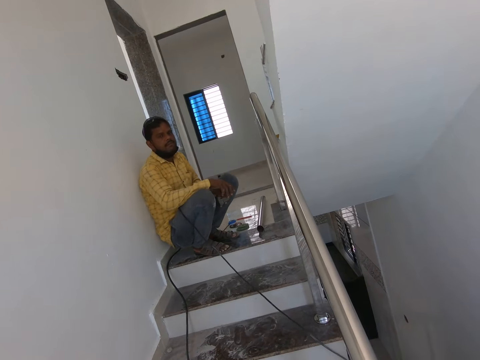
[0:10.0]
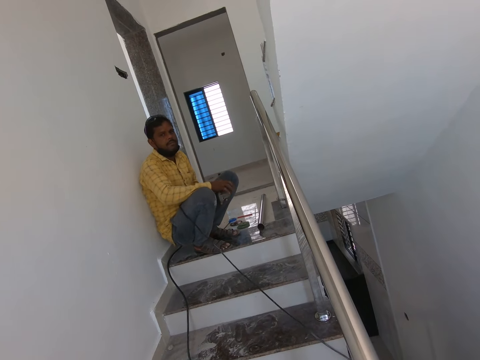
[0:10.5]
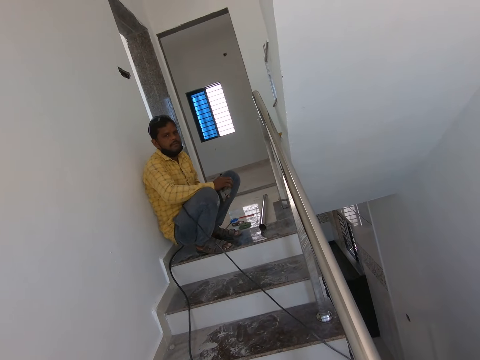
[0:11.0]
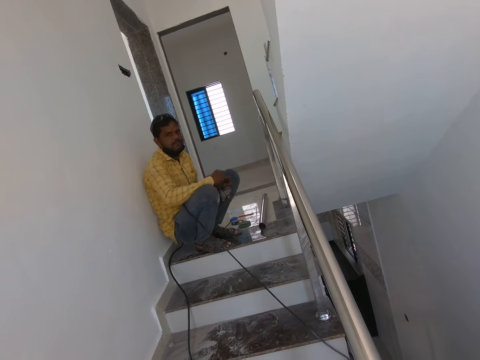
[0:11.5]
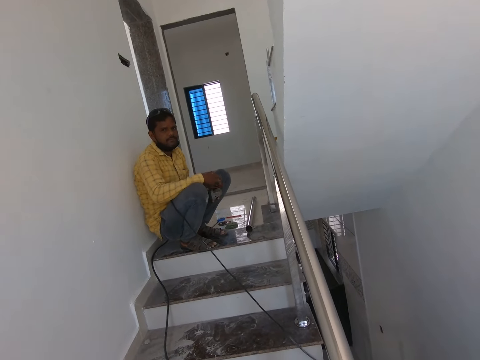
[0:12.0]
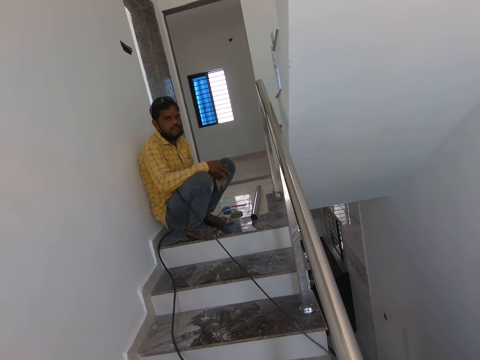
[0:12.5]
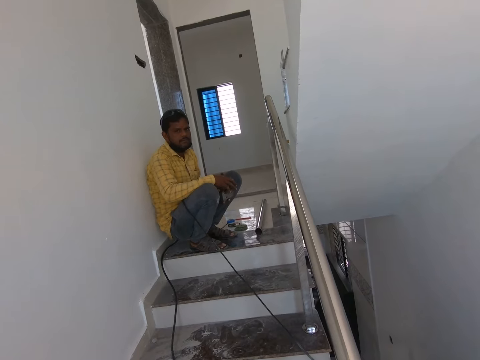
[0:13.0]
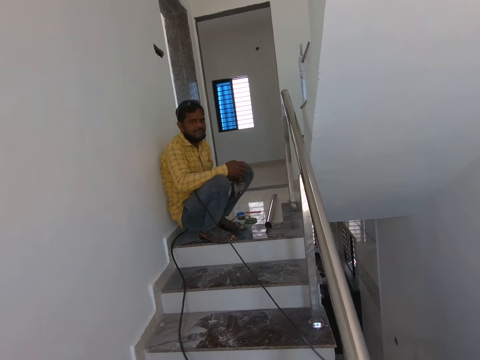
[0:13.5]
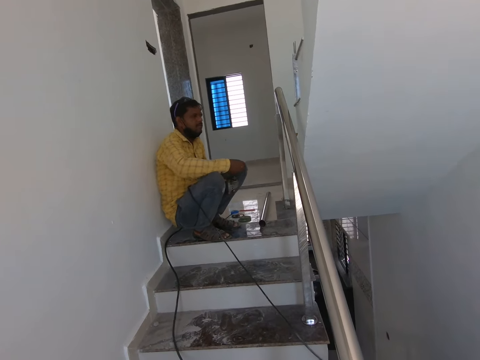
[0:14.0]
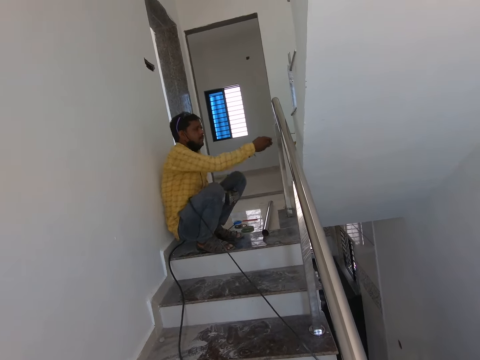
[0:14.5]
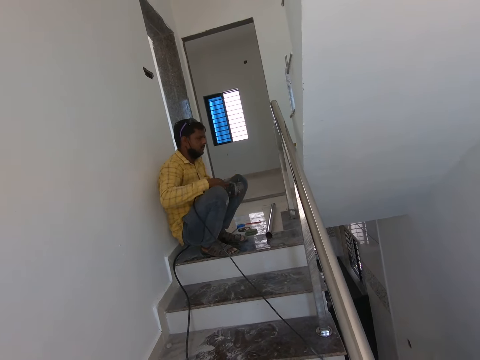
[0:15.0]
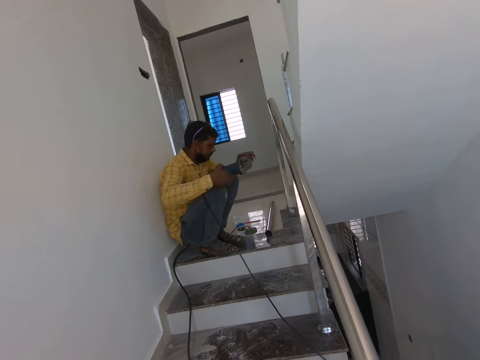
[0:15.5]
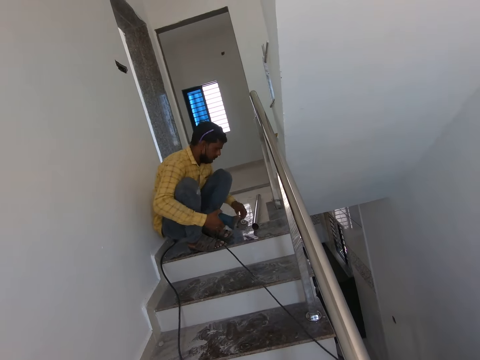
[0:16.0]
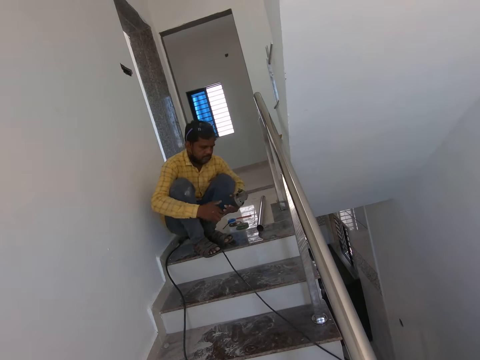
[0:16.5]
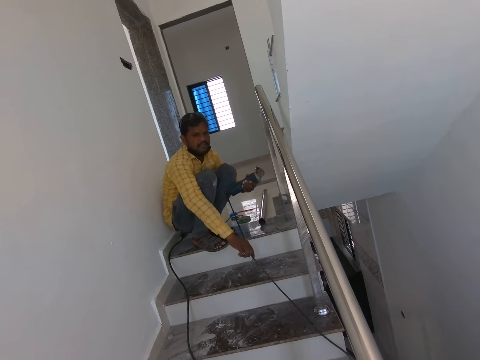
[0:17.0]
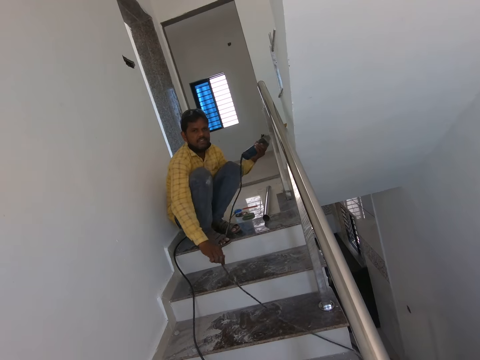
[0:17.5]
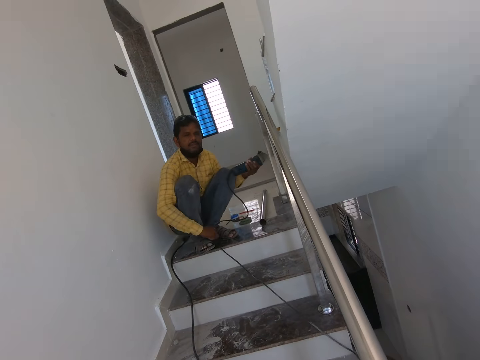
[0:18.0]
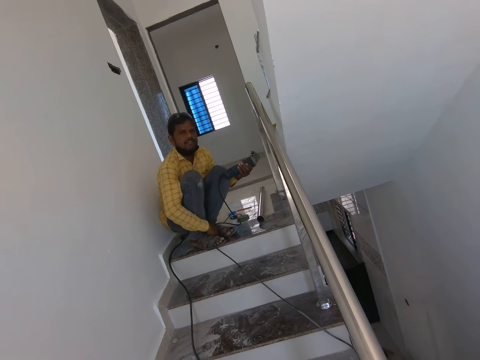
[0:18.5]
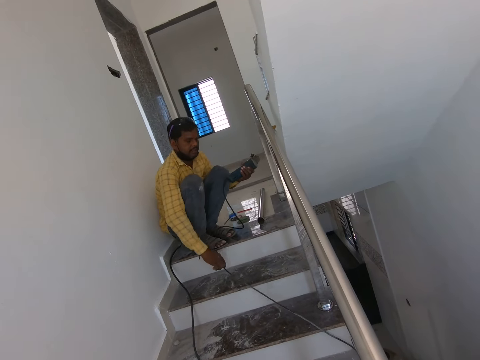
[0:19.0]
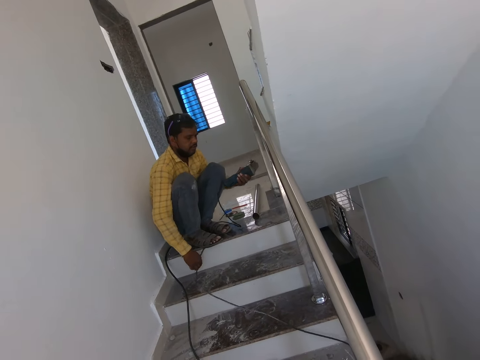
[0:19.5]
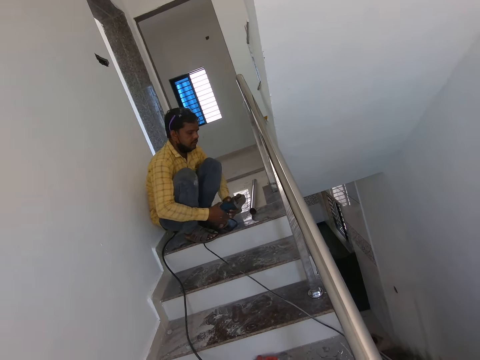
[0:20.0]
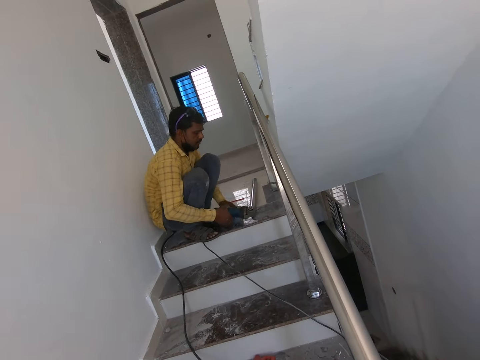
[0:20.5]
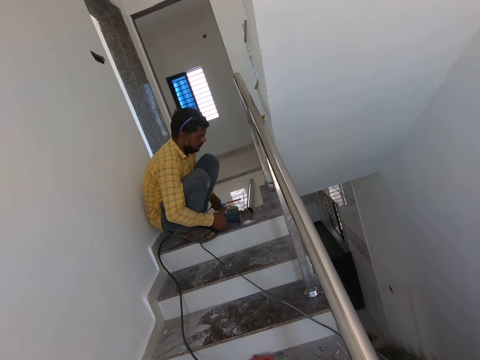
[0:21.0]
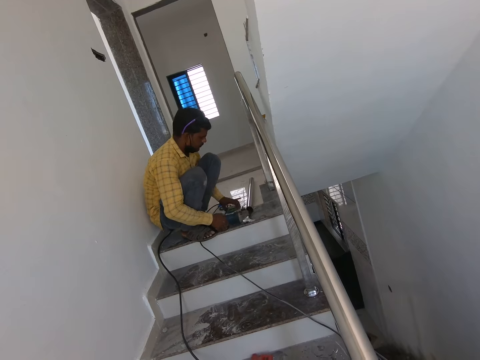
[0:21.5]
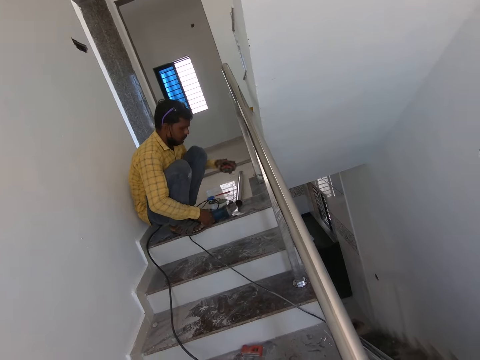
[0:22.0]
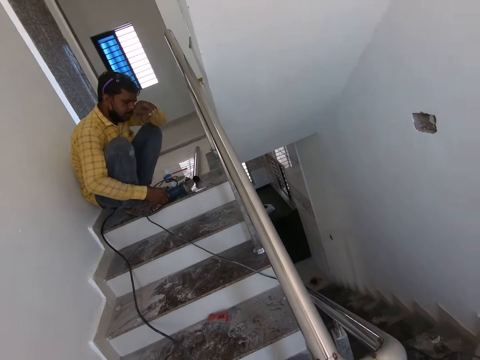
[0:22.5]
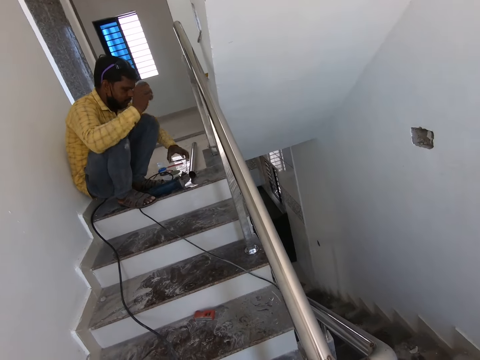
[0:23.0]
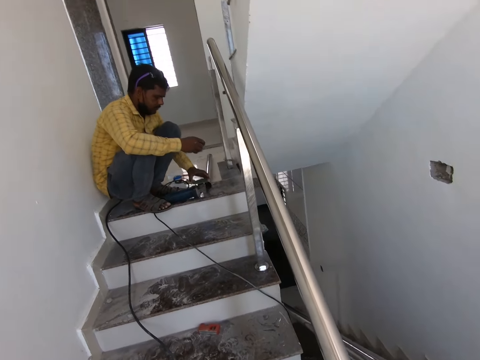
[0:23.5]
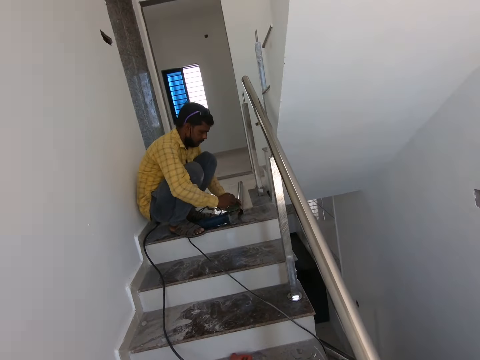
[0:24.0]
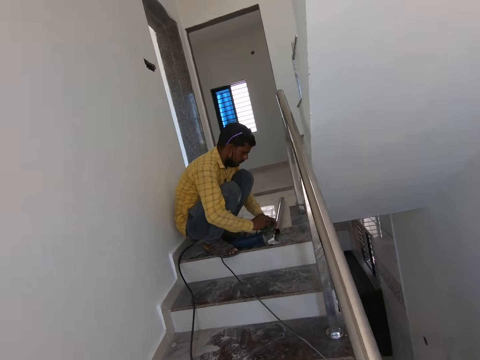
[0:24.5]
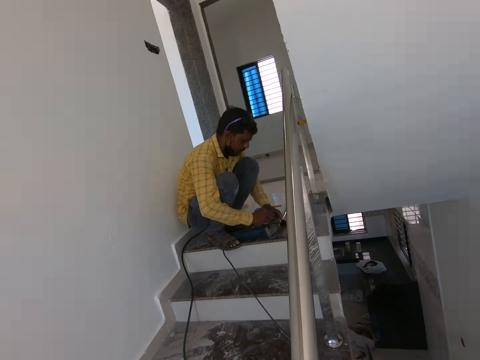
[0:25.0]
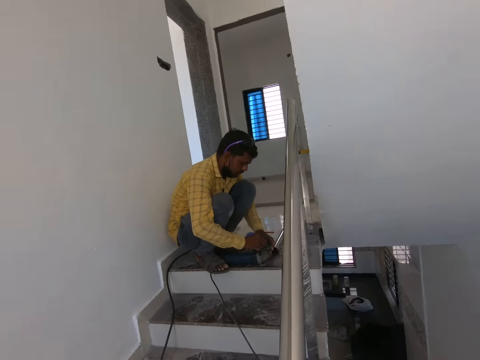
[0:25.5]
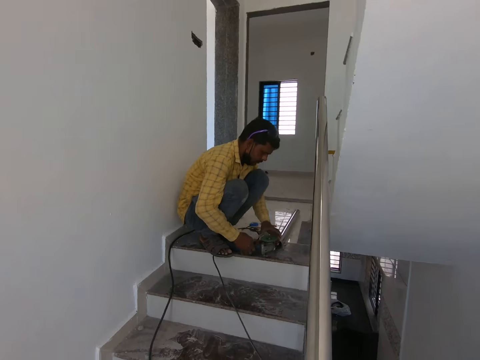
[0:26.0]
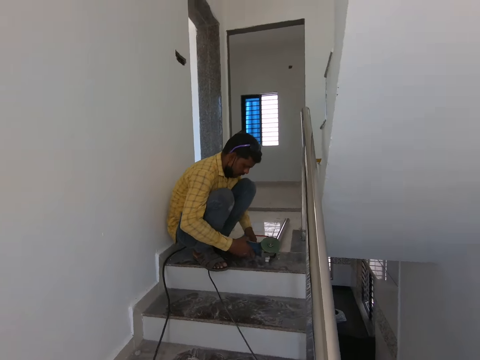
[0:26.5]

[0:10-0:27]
The camera wearer dialogues with a man. The man pulls the grinder cable and picks up the grinder plate. The man operates the grinder.

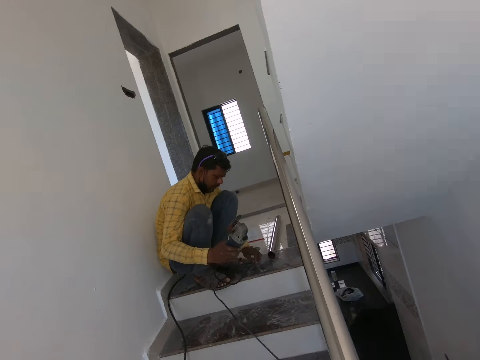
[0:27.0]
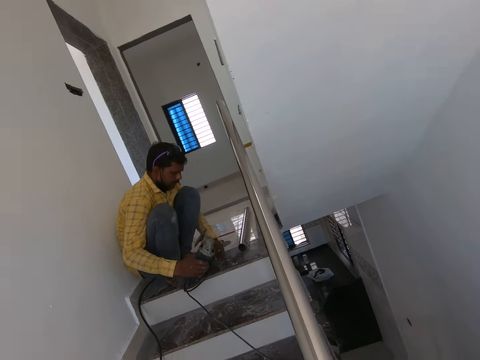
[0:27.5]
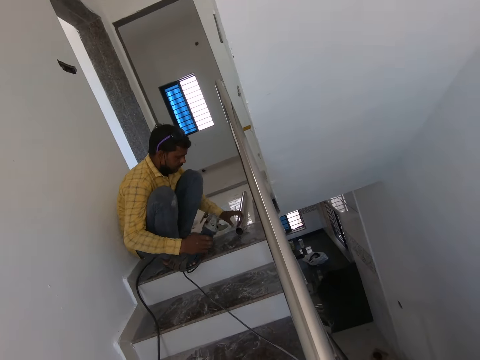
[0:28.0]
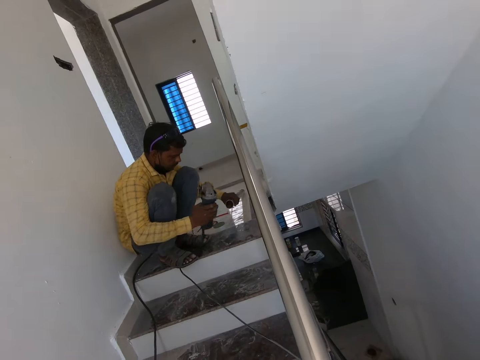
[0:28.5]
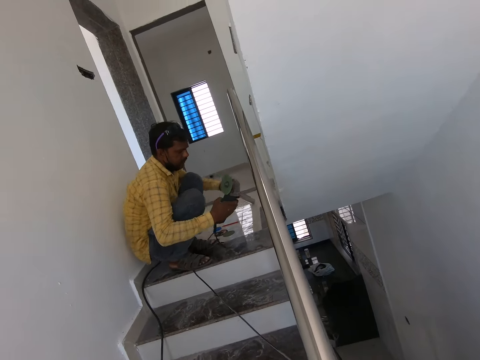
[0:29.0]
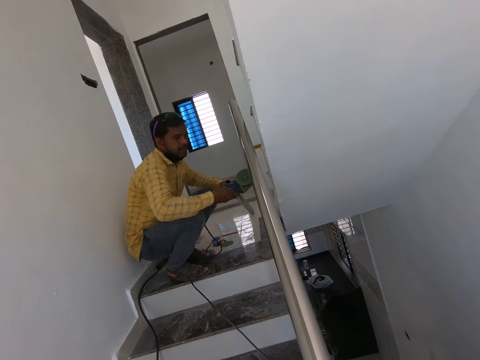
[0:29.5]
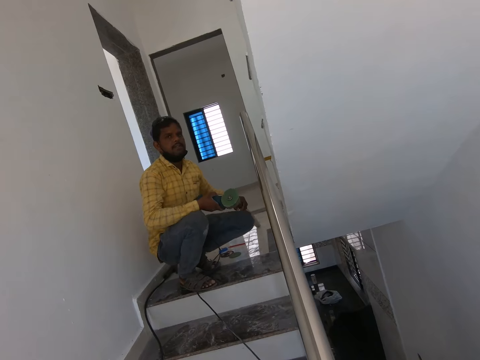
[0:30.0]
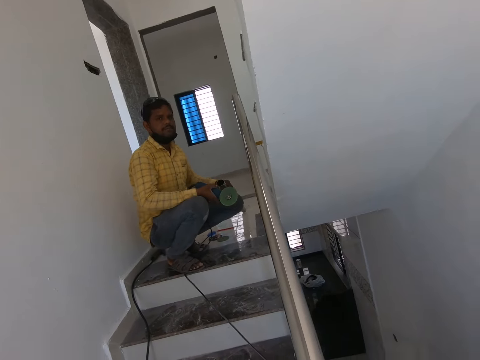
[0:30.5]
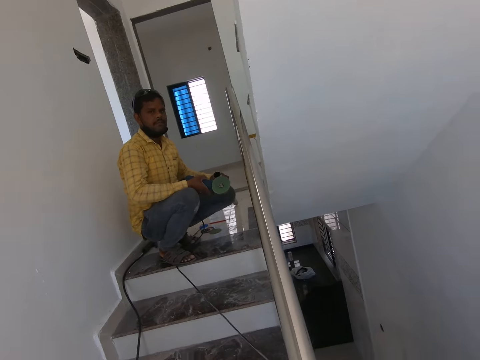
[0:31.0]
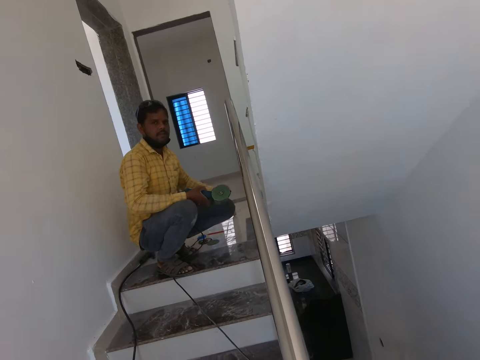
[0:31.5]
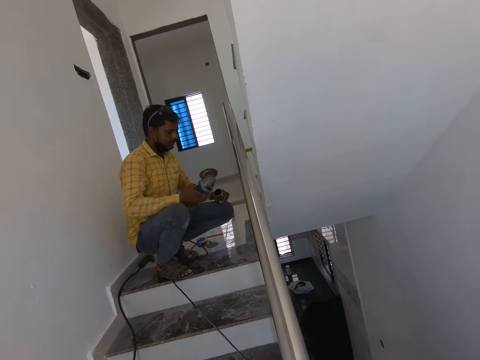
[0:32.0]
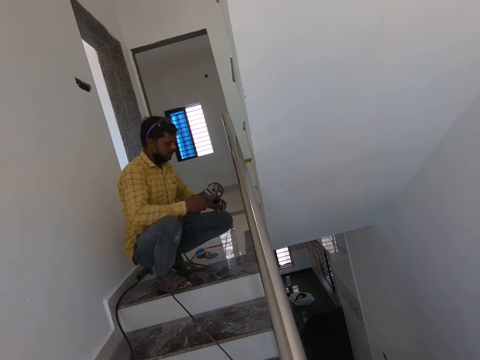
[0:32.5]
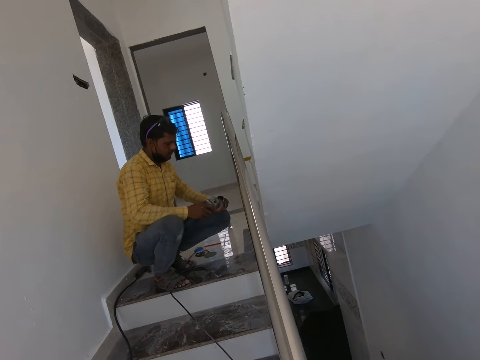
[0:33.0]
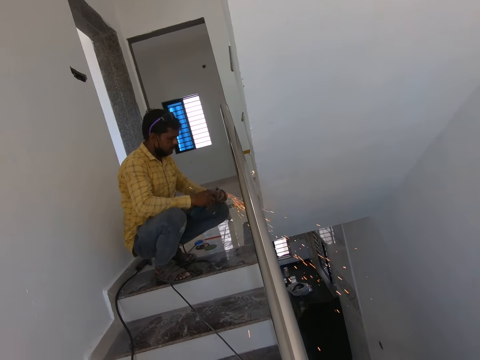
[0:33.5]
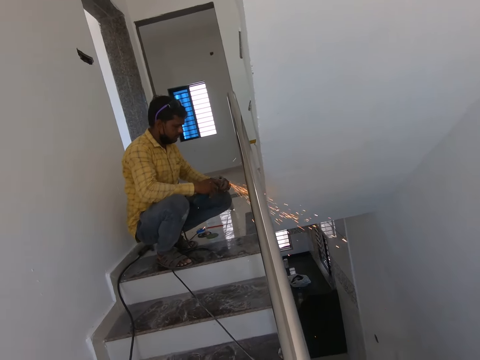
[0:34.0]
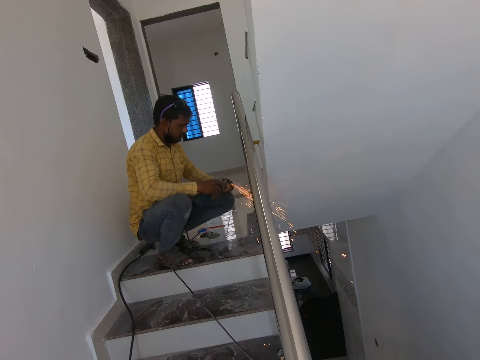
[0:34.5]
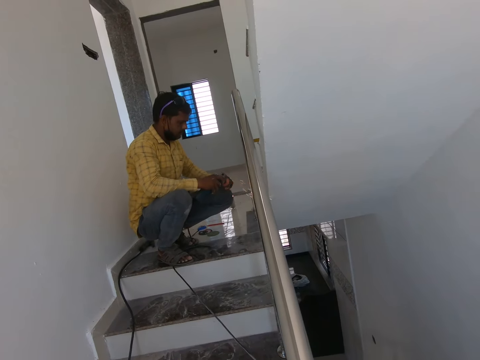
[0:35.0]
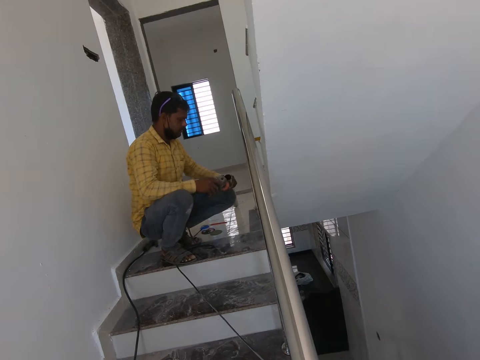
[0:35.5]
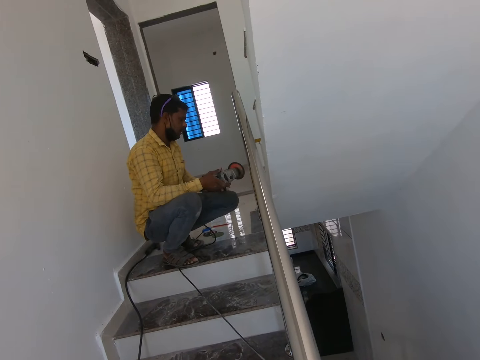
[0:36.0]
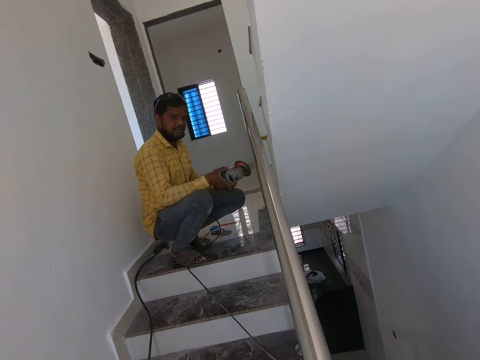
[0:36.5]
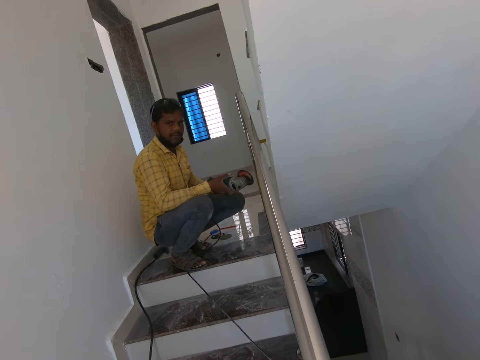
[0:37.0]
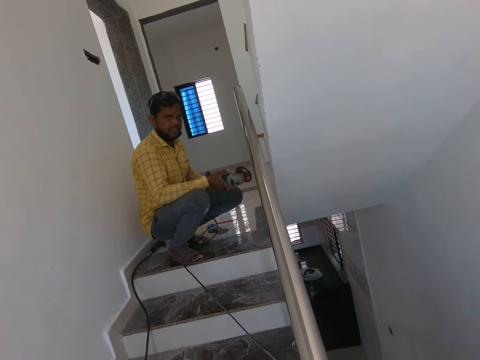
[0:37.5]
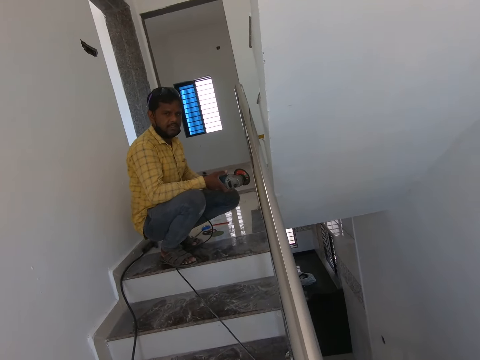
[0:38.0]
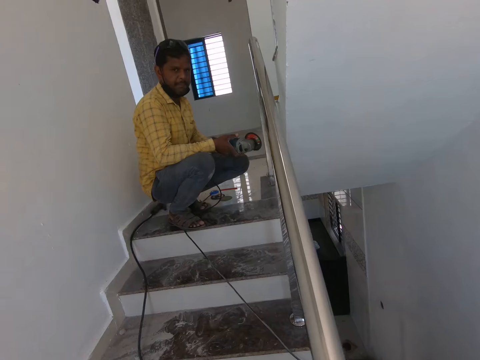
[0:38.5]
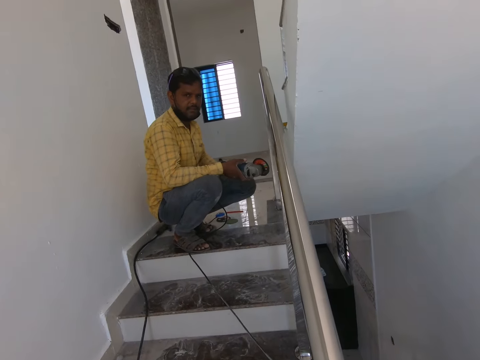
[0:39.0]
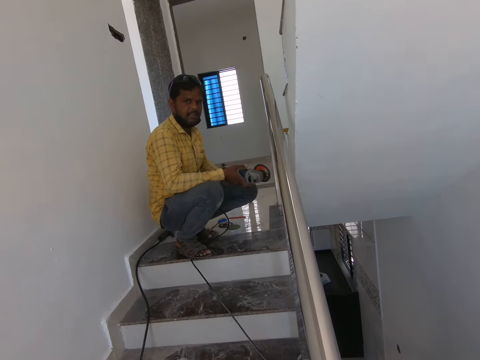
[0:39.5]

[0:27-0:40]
The camera wearer looks around. A man picks up the metal on the floor. The man grinds the metal with the grinder.
